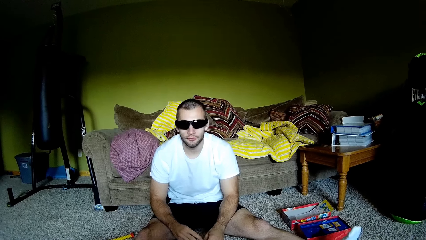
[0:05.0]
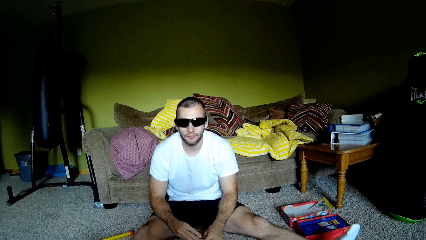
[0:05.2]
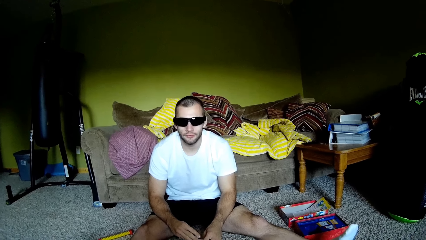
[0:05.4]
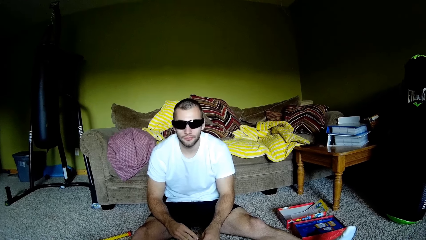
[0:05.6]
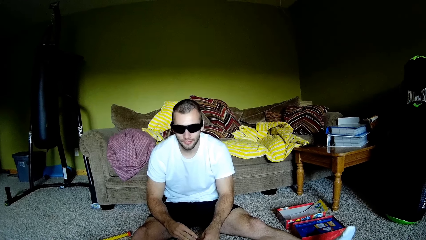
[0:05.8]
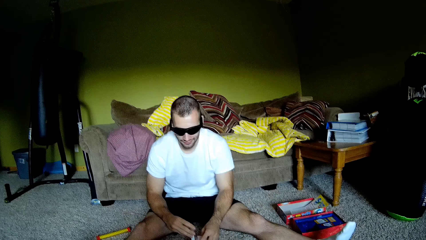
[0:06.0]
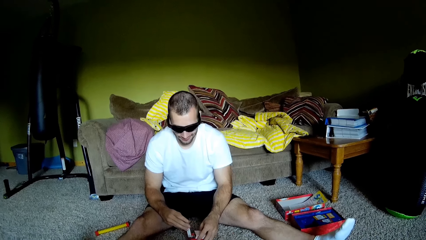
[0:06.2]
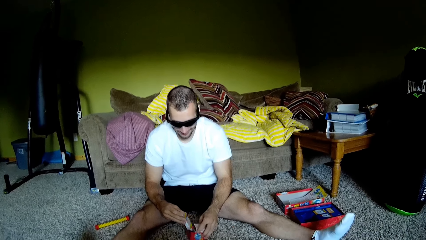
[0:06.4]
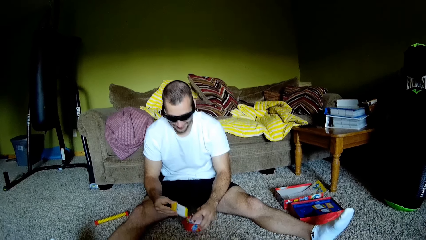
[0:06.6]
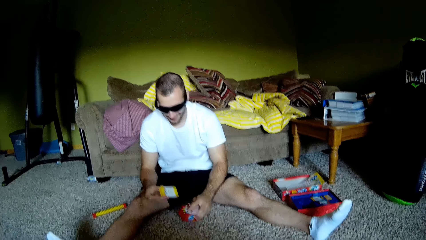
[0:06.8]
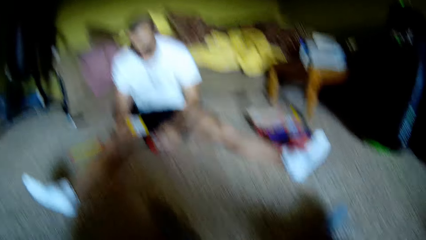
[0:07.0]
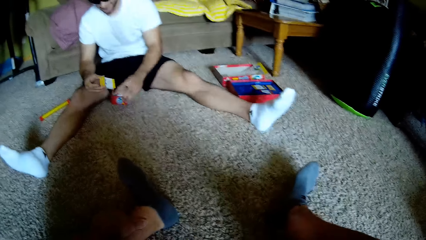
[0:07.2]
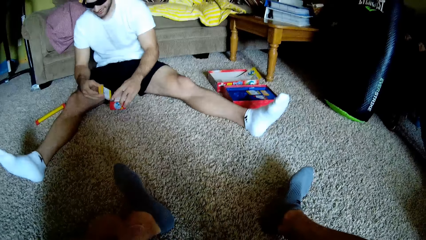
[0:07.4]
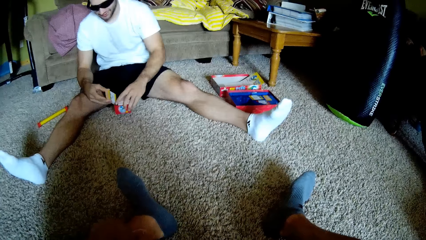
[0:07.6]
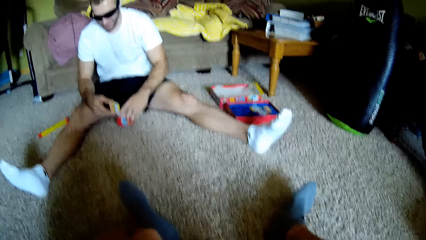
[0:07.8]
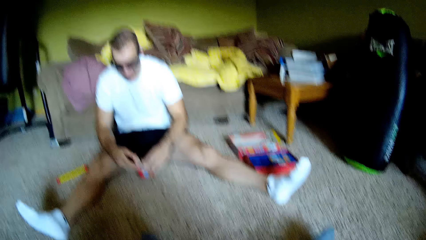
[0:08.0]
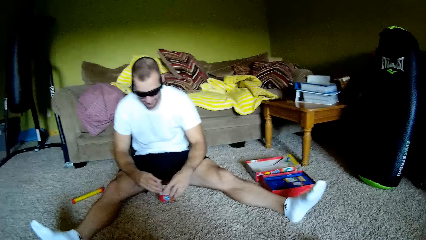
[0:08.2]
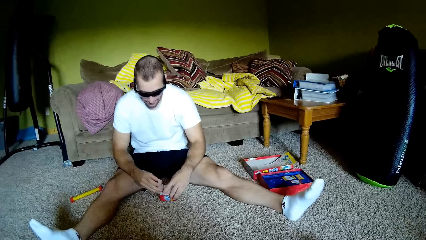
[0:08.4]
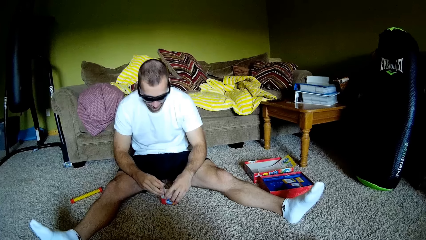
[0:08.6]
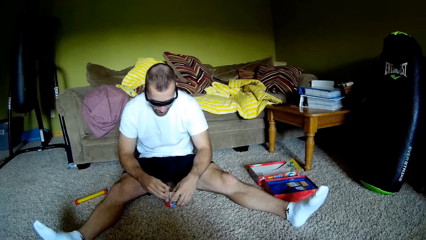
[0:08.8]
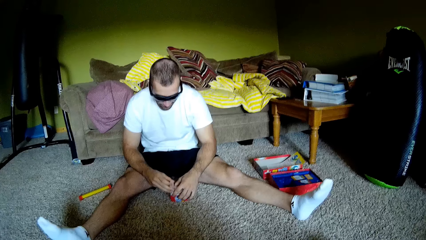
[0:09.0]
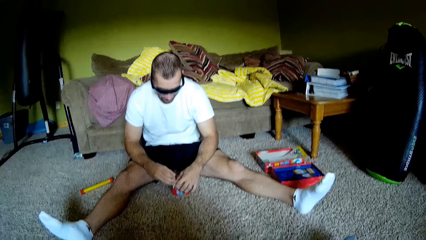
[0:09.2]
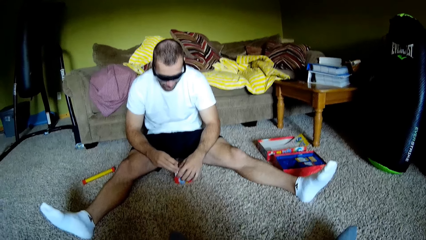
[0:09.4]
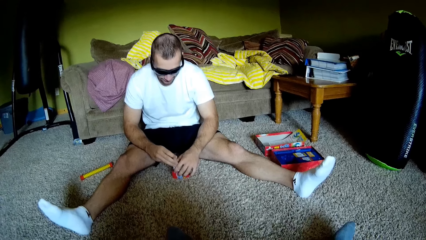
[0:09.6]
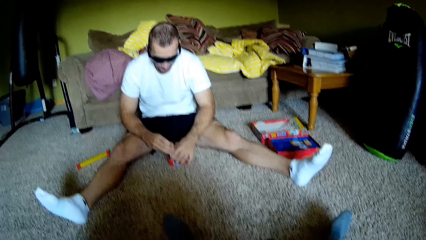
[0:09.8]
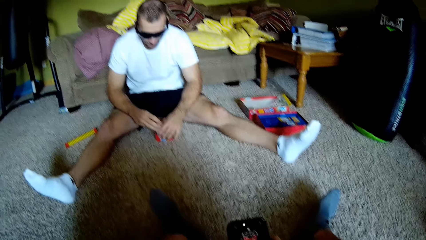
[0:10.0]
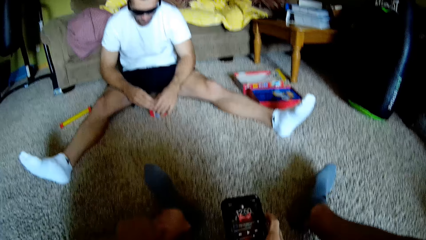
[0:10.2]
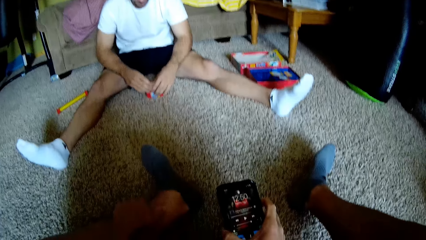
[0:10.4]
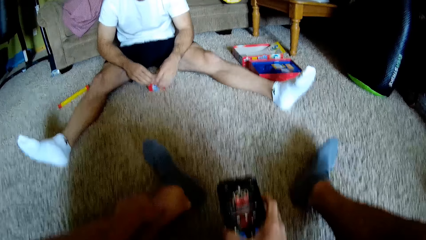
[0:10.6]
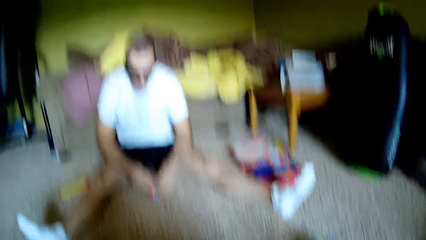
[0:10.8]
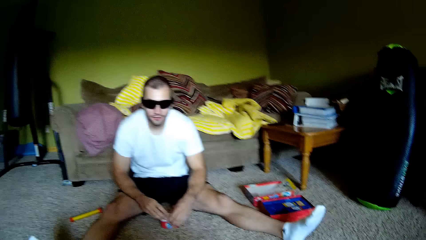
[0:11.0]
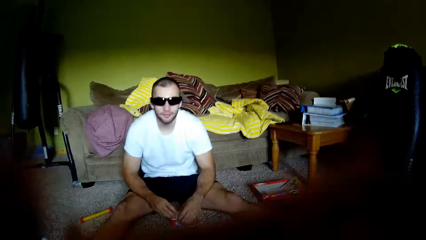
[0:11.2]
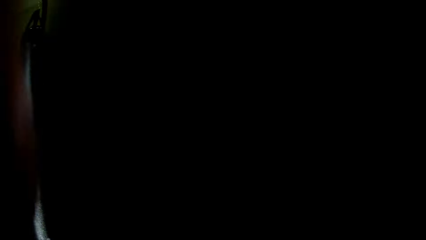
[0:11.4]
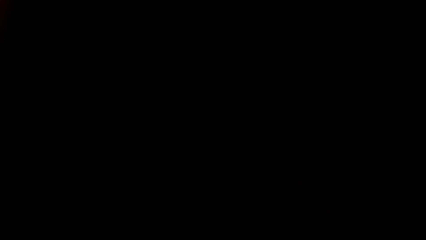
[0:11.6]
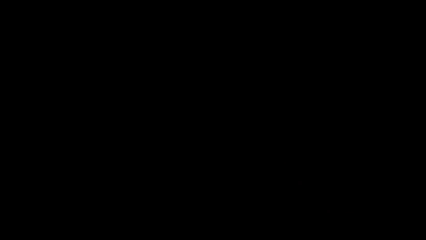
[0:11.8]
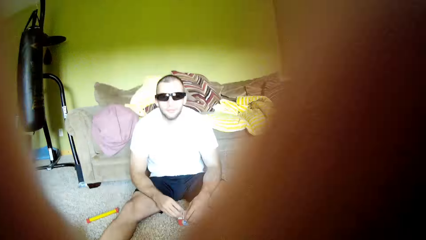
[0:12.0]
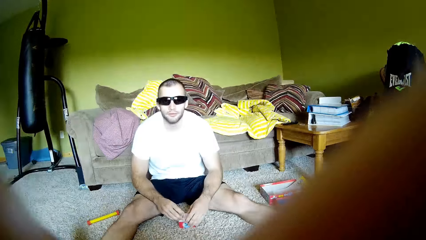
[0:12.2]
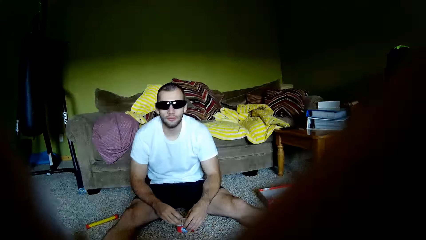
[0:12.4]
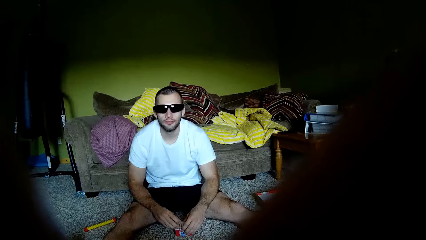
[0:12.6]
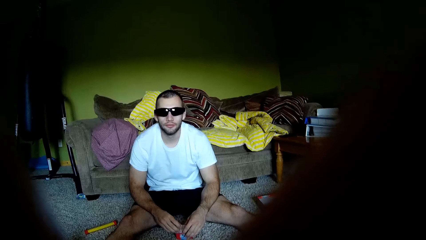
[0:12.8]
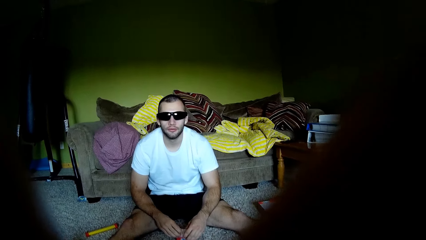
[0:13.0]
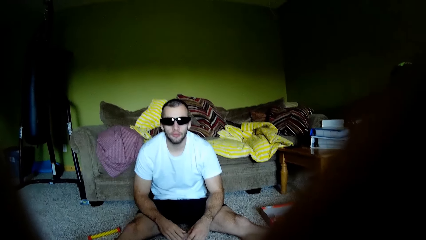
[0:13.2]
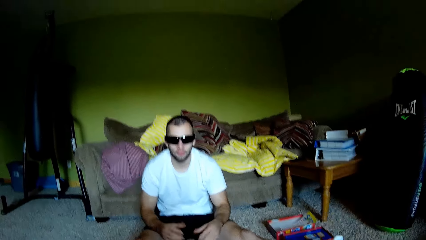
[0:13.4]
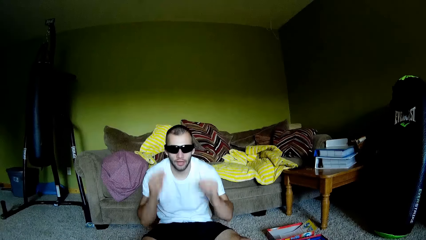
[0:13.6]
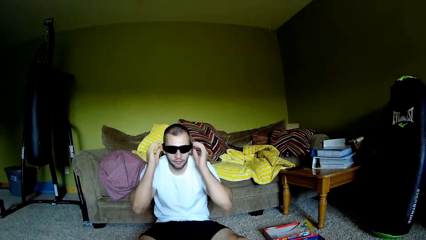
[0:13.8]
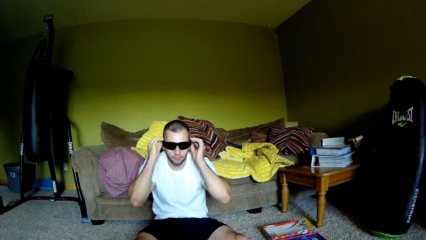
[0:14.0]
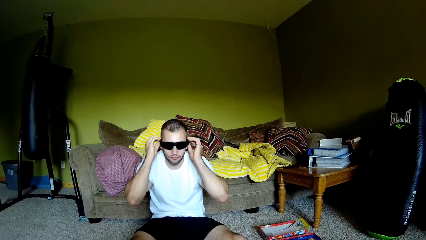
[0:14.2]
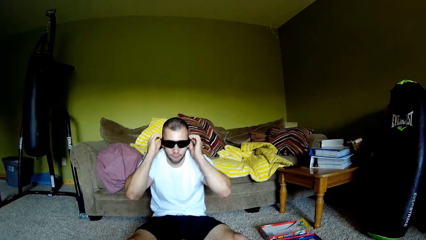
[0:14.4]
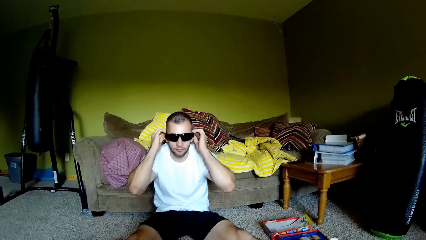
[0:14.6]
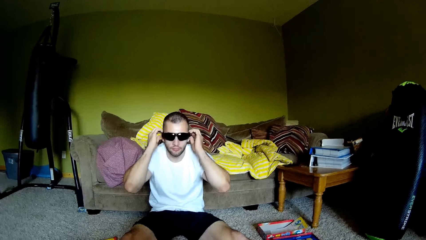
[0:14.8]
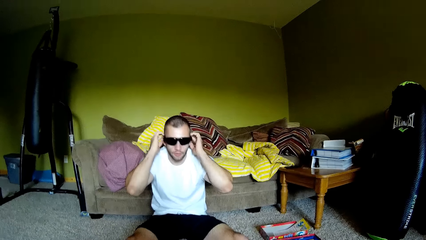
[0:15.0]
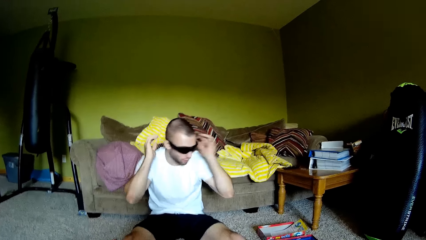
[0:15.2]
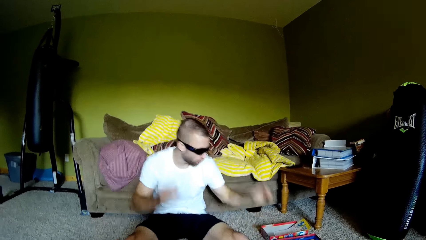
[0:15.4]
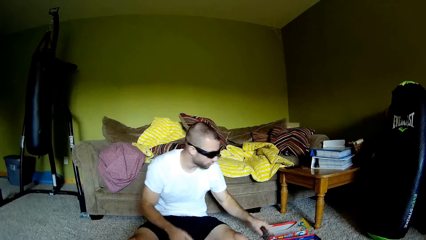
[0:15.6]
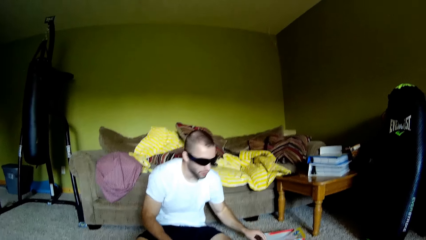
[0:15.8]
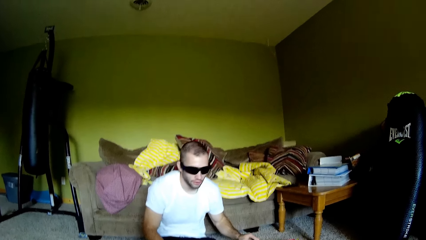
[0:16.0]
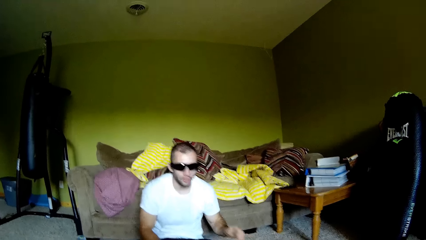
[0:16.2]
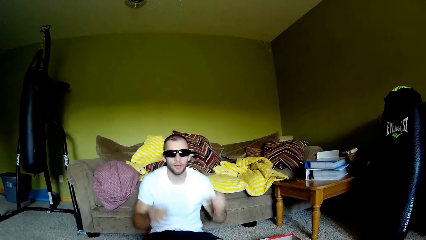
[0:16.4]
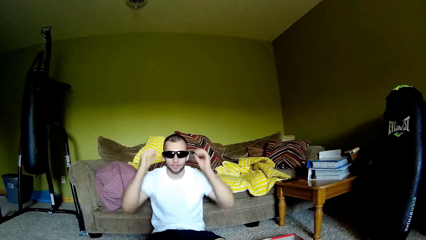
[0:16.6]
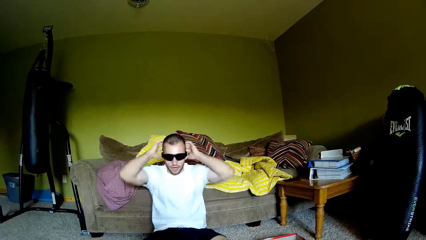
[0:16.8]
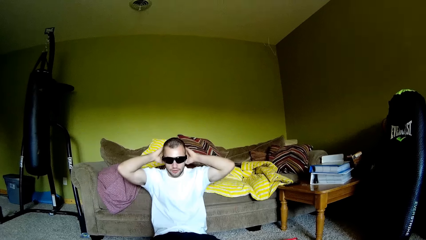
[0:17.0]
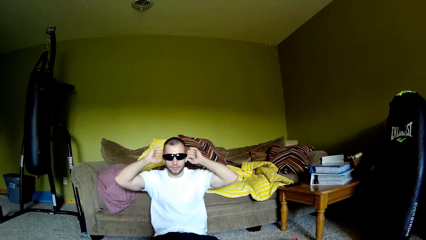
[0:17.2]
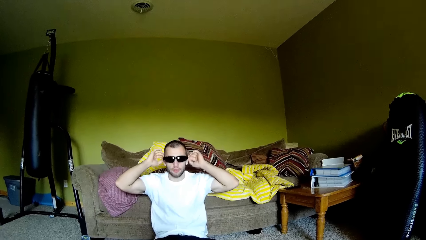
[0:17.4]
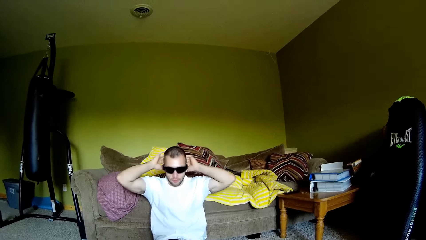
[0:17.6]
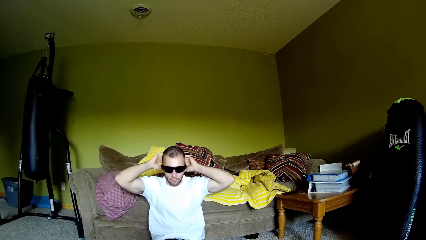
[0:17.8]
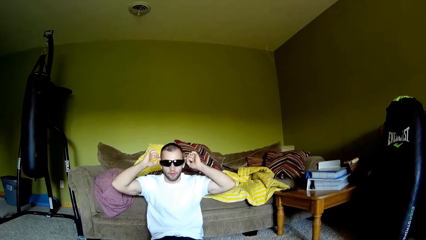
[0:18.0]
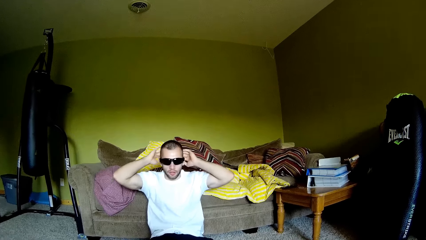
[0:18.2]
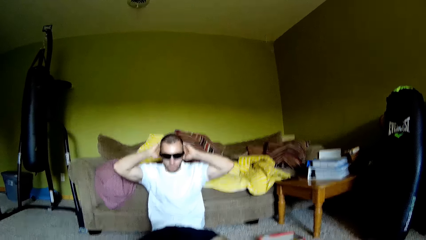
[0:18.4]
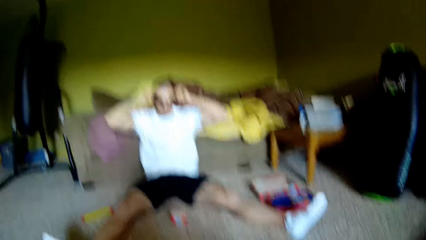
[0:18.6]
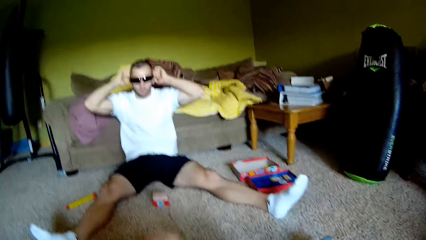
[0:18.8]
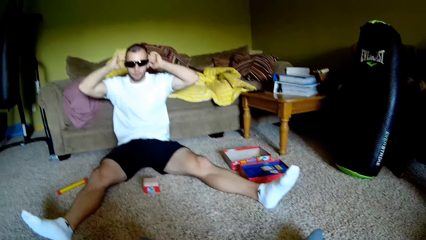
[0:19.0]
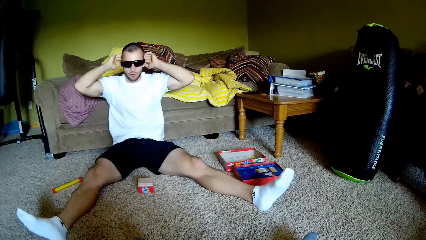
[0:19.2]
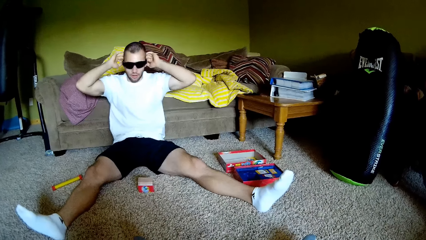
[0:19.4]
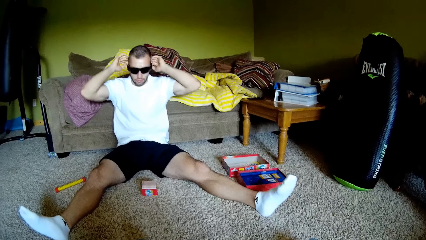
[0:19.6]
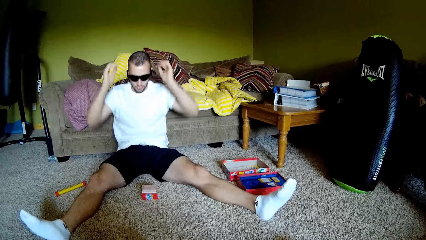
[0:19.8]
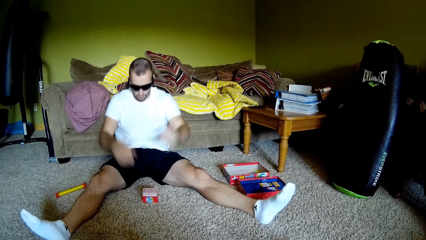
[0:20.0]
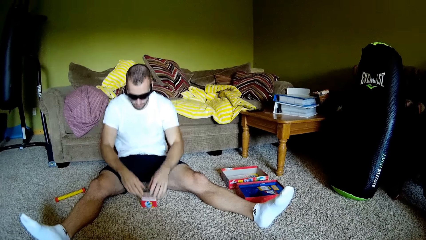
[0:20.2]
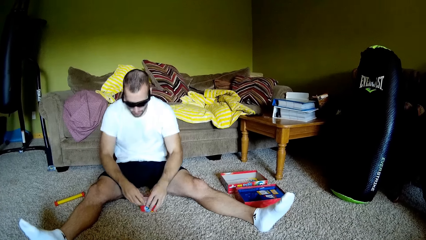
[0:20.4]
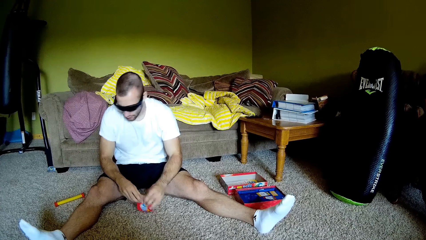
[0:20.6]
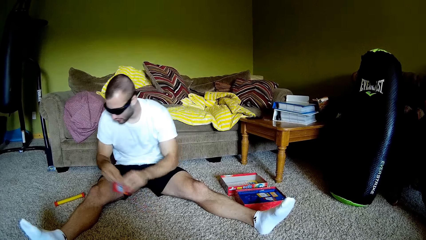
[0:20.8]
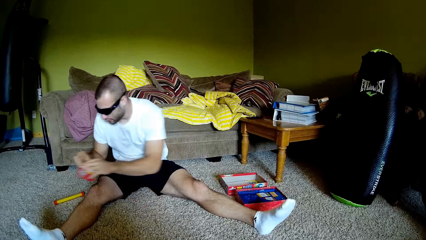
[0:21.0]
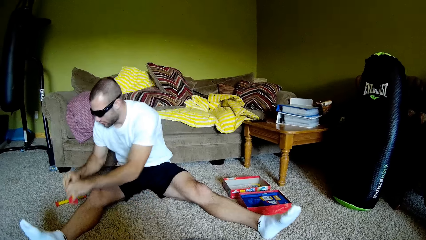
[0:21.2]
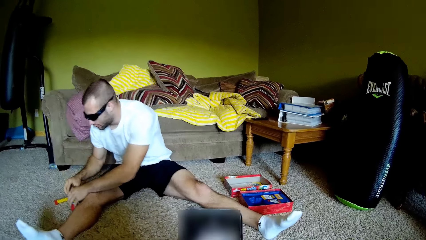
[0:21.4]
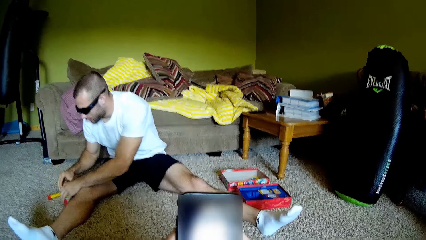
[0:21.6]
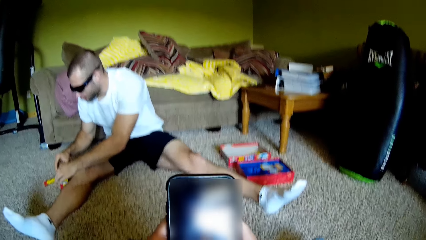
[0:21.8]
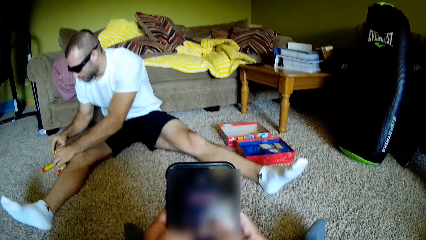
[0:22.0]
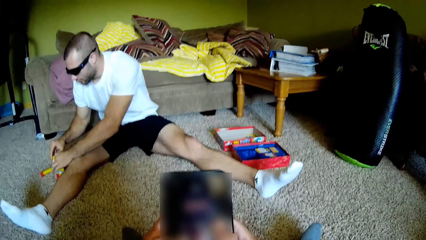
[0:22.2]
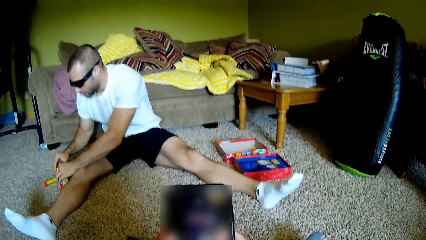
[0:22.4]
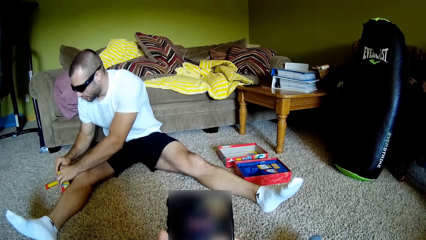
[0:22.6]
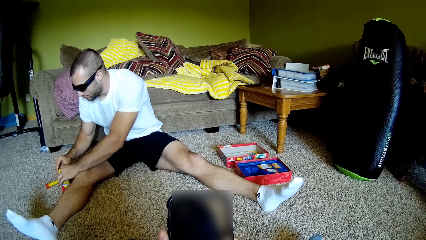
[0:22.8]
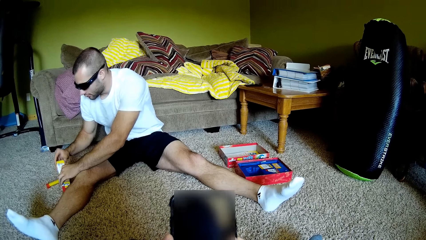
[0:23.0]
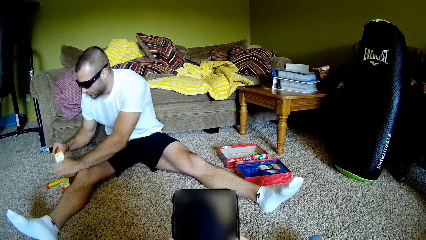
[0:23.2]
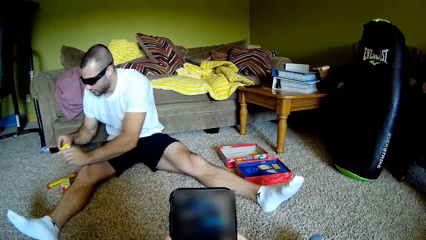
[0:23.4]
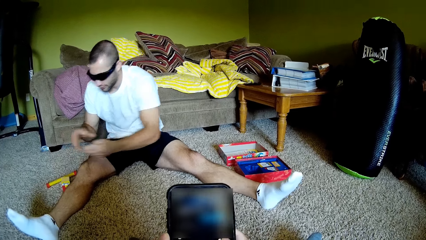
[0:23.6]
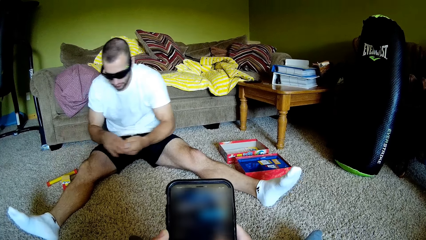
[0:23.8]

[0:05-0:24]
A man sits. The man holds playing cards. The camera wearer sits. They use the phone. They hold the mobile phone. They raise hands. They adjust the camera. They talk to the man. The man holds sunglasses. The man drops hands. The man puts hands behind the head. The camera wearer waves hands. The man holds a box of playing cards. The man places the box of playing cards on the floor. The camera wearer operates the mobile phone.
